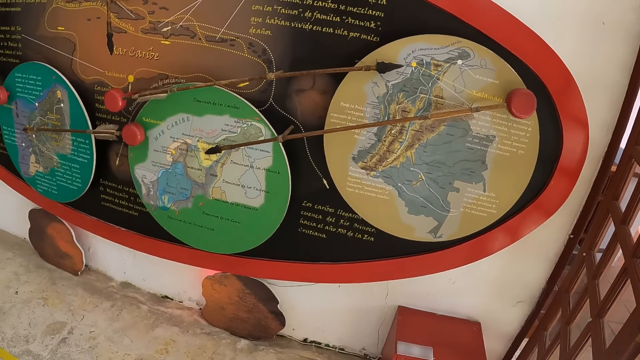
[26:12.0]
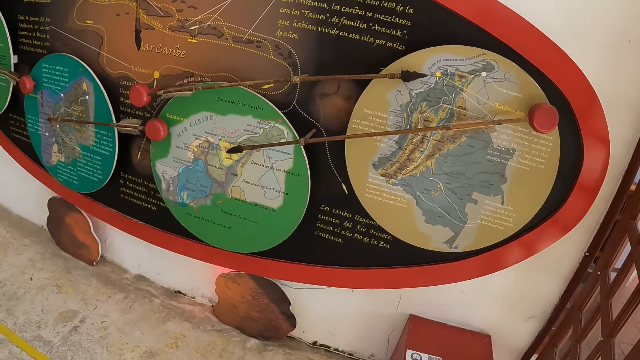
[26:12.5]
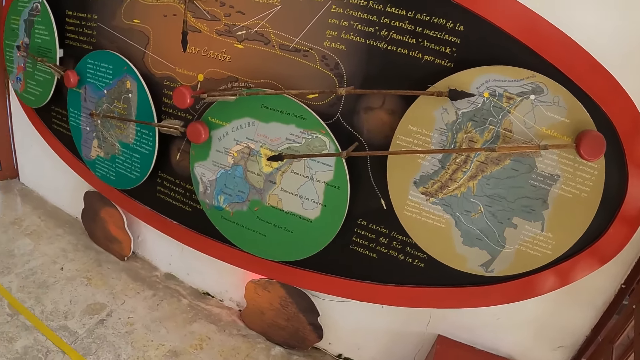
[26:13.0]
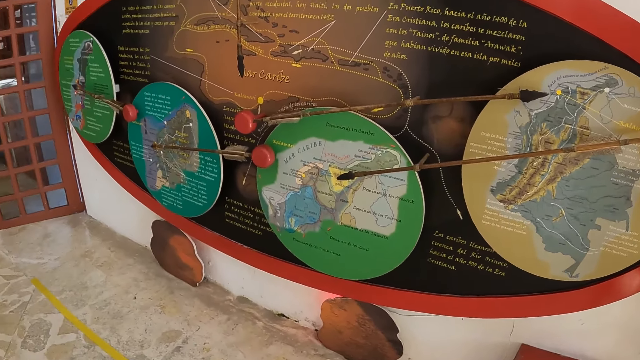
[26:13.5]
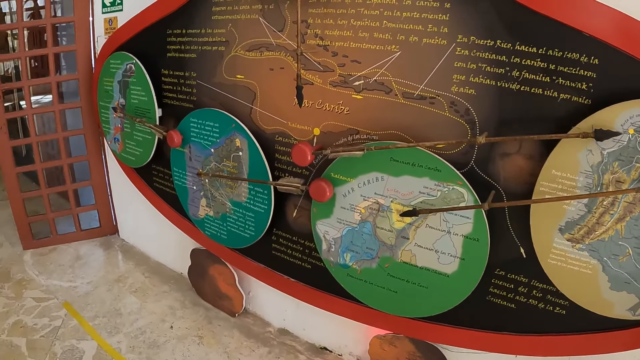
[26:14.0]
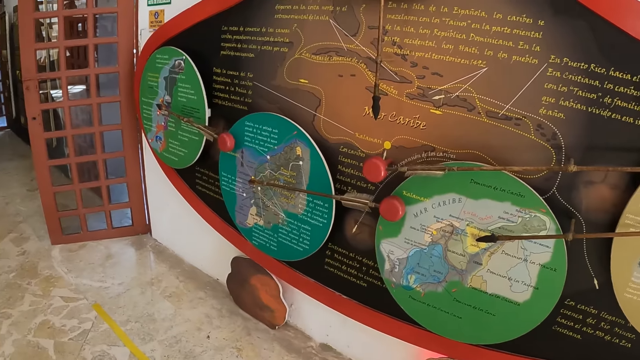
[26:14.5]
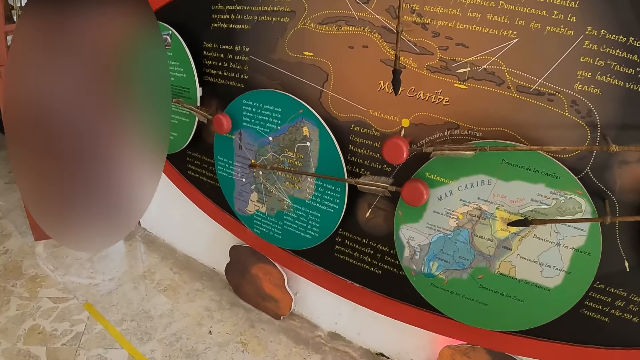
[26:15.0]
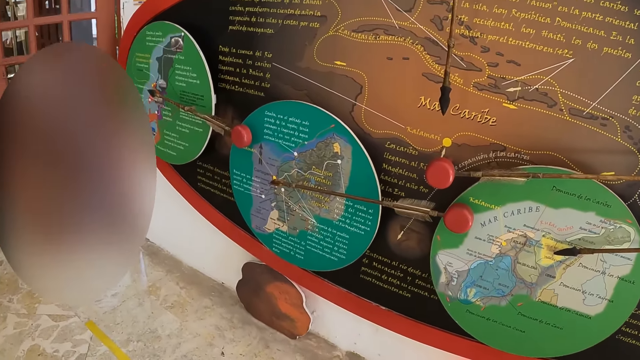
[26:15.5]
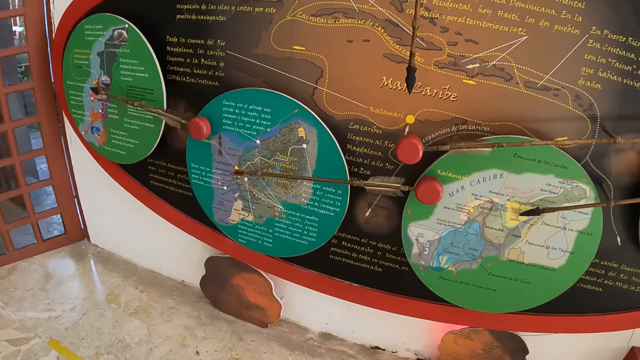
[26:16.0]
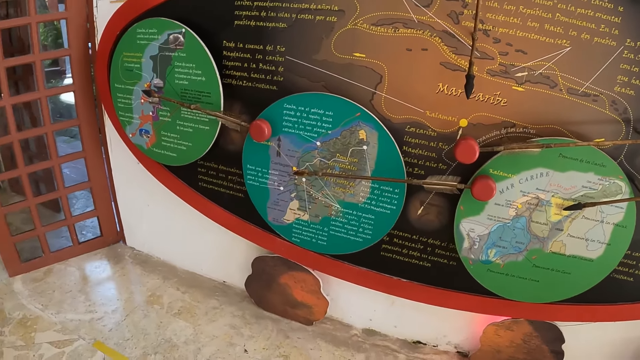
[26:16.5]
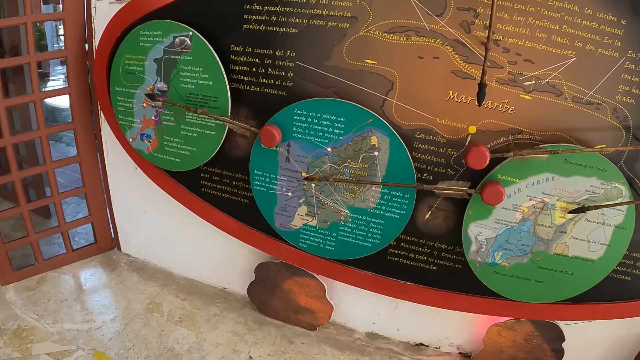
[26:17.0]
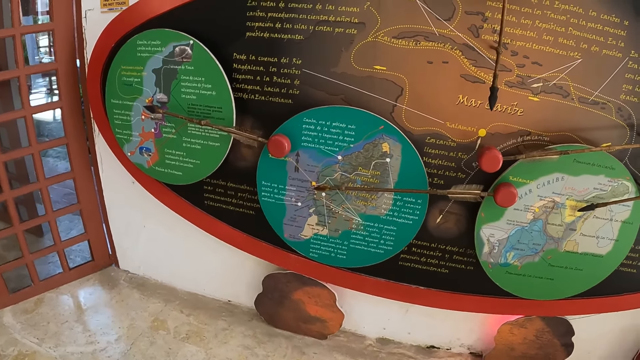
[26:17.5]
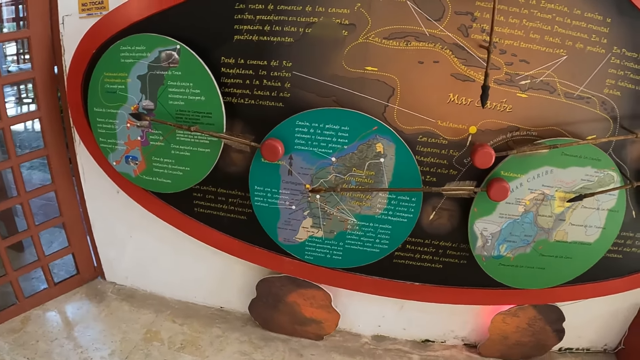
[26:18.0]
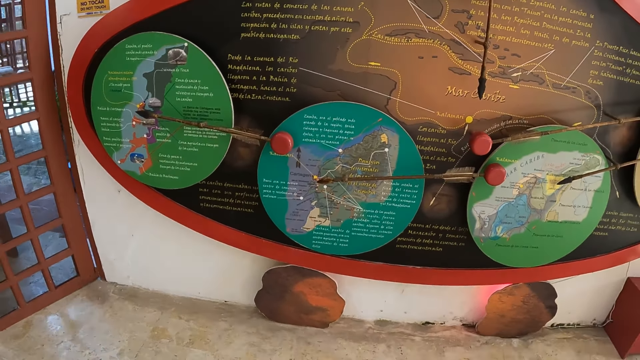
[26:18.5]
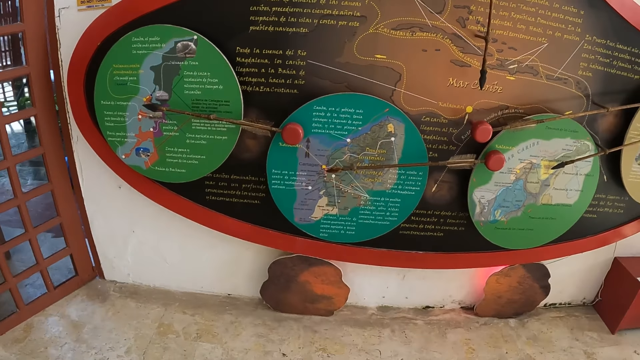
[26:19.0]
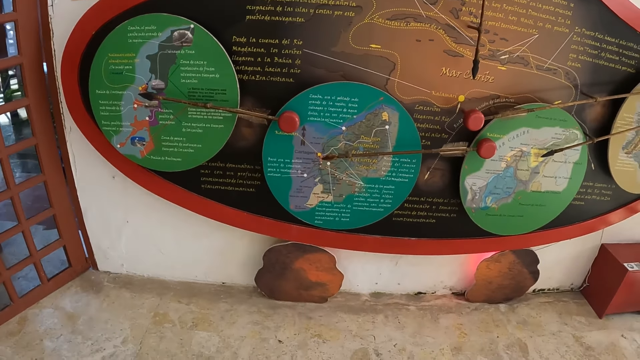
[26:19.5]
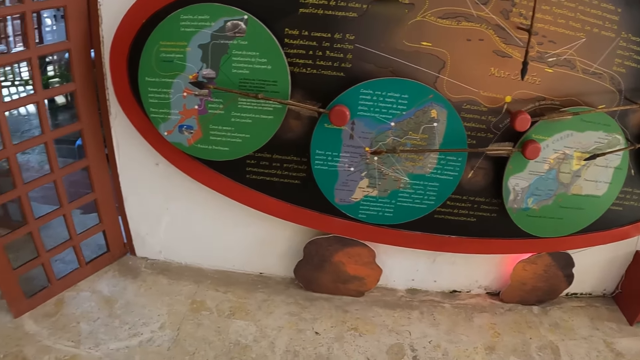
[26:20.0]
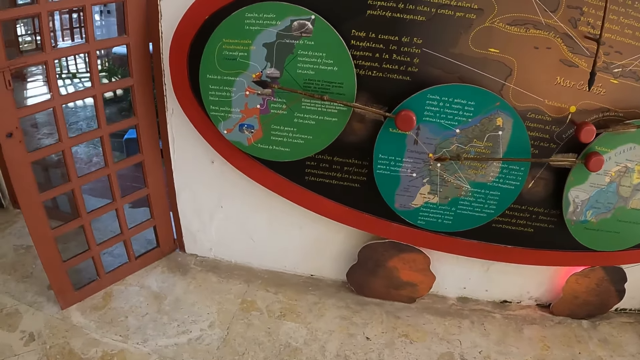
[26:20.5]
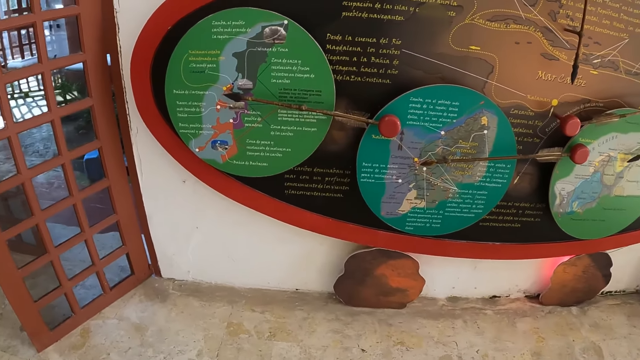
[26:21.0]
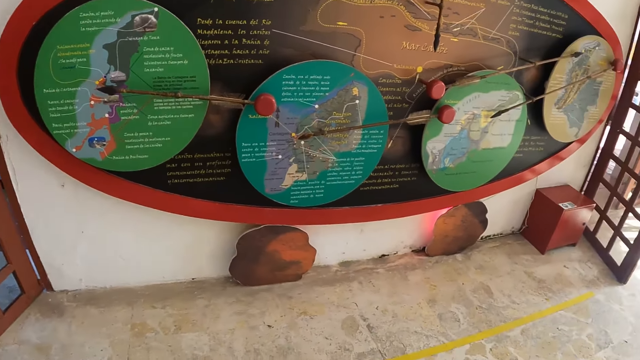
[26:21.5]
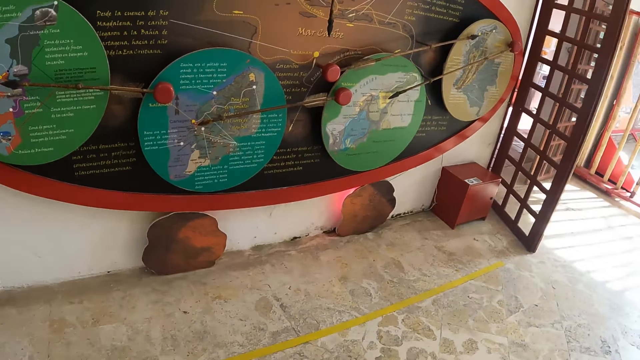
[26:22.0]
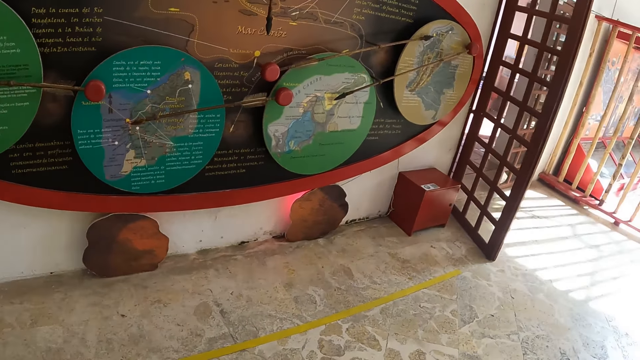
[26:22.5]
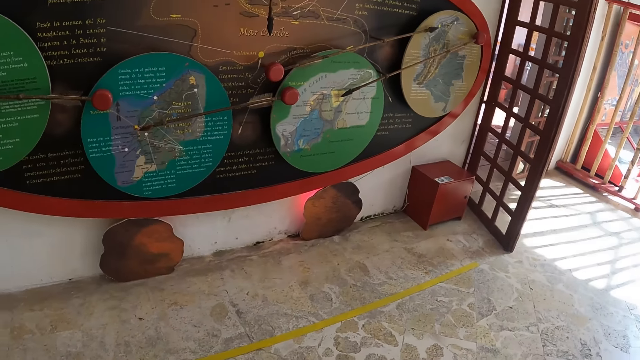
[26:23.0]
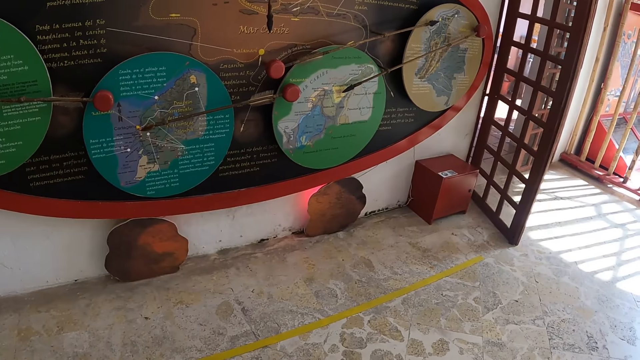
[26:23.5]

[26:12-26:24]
The camera wearer walks around the building.

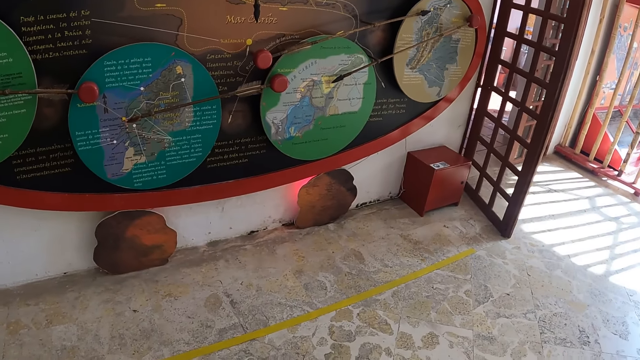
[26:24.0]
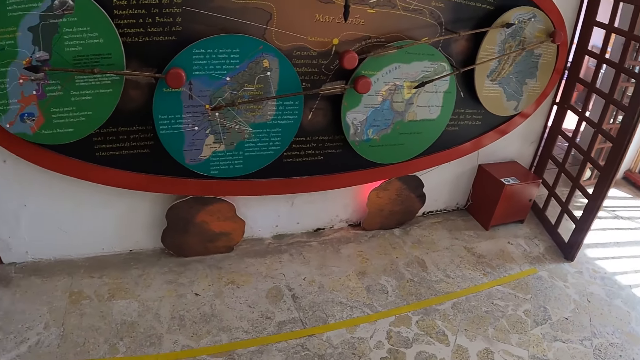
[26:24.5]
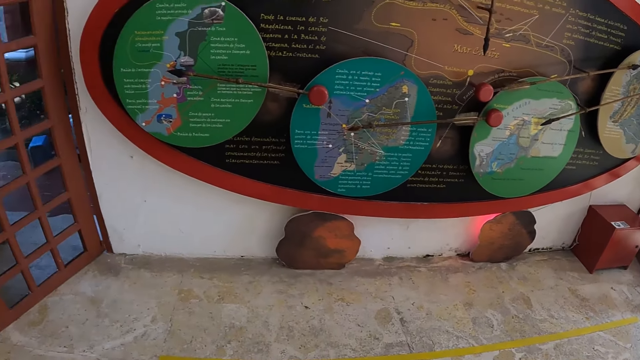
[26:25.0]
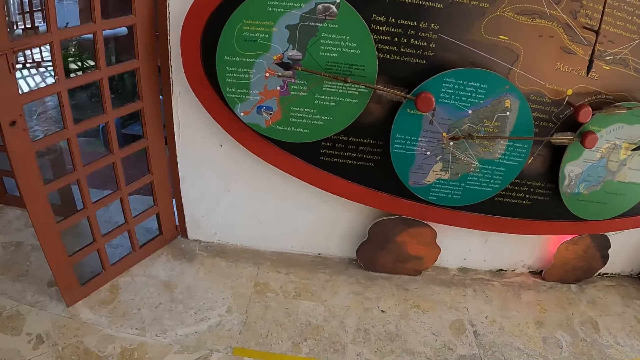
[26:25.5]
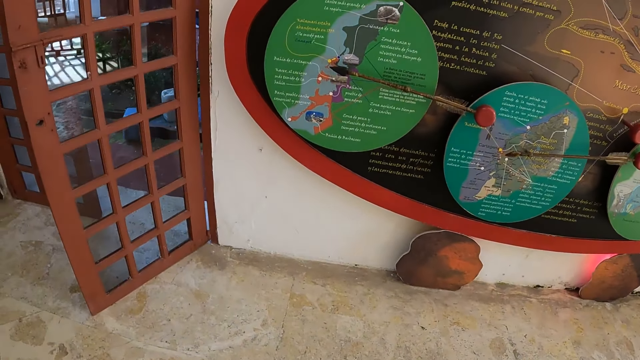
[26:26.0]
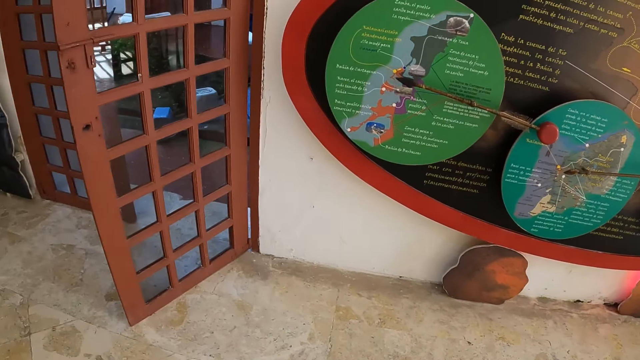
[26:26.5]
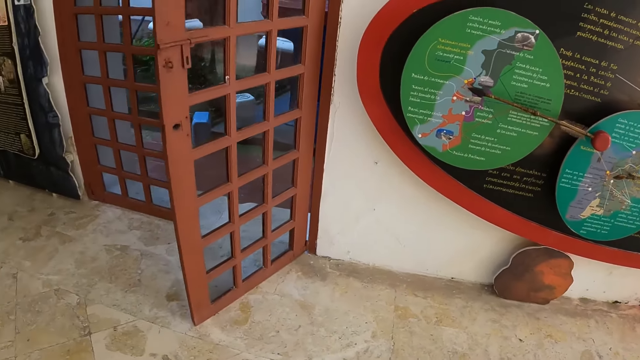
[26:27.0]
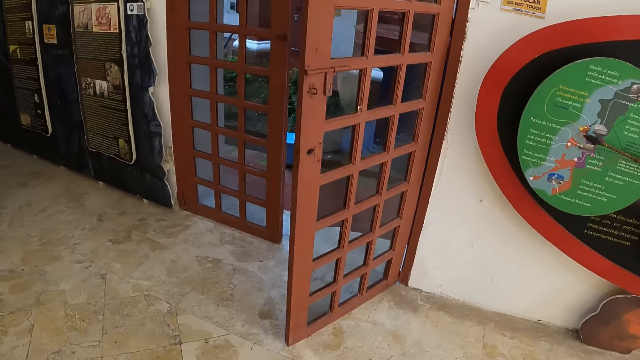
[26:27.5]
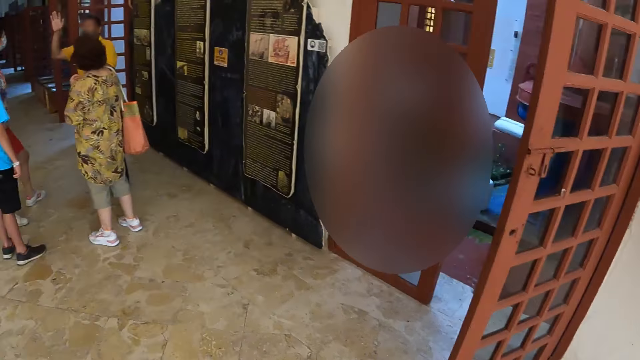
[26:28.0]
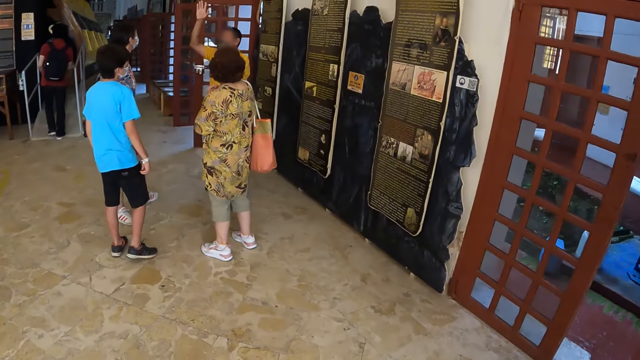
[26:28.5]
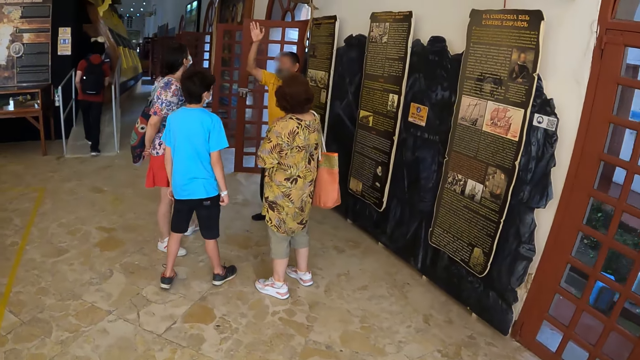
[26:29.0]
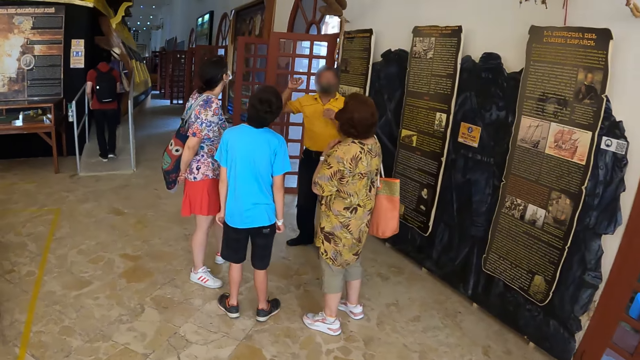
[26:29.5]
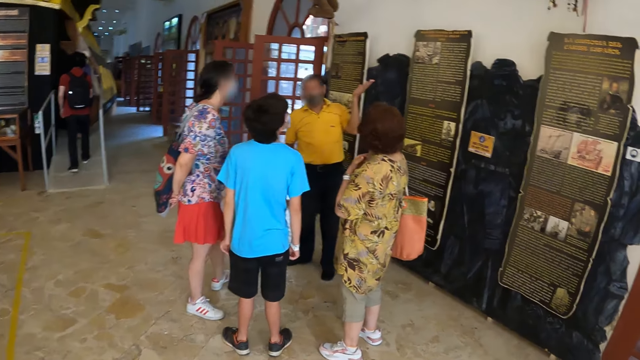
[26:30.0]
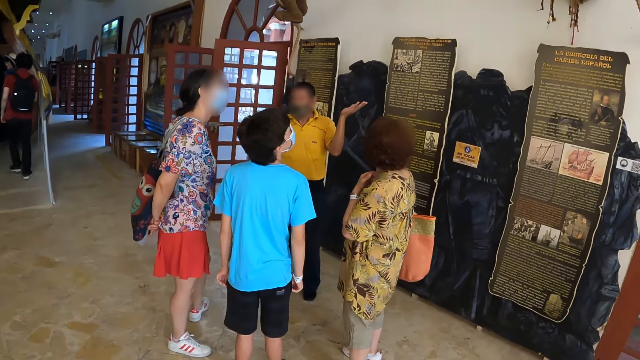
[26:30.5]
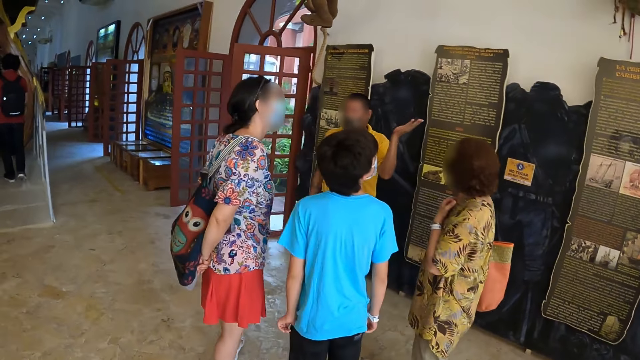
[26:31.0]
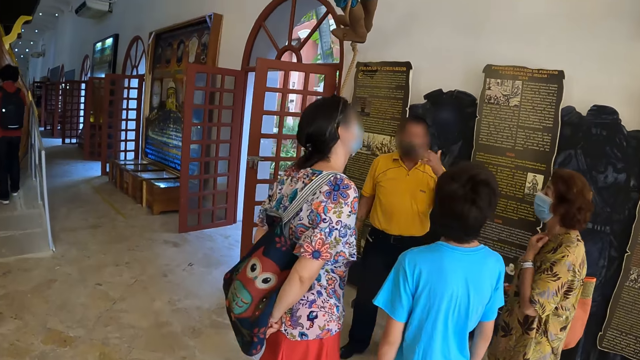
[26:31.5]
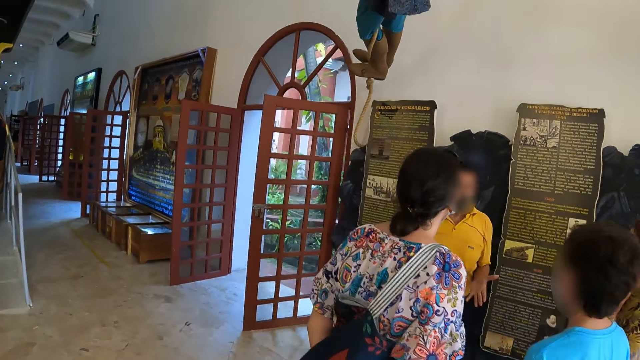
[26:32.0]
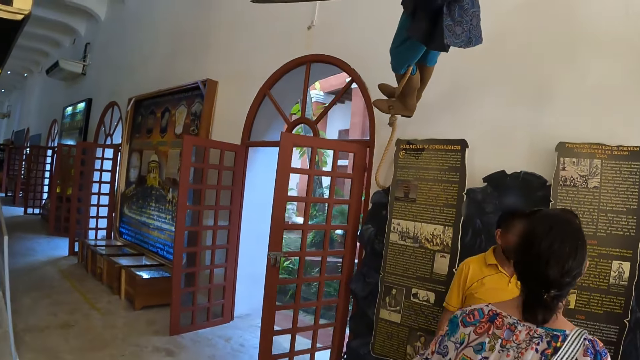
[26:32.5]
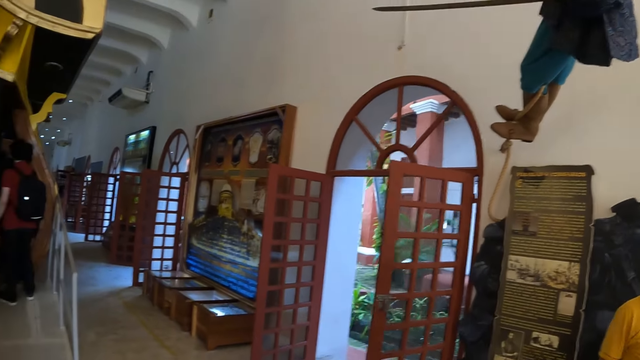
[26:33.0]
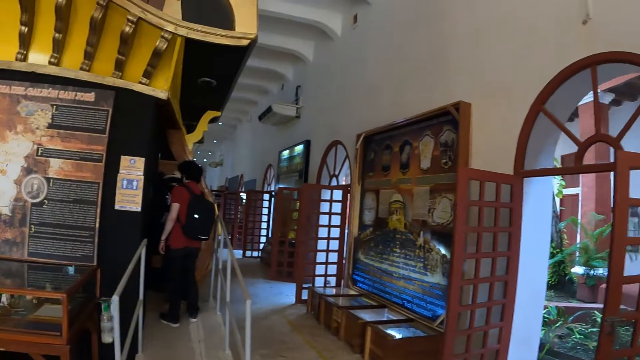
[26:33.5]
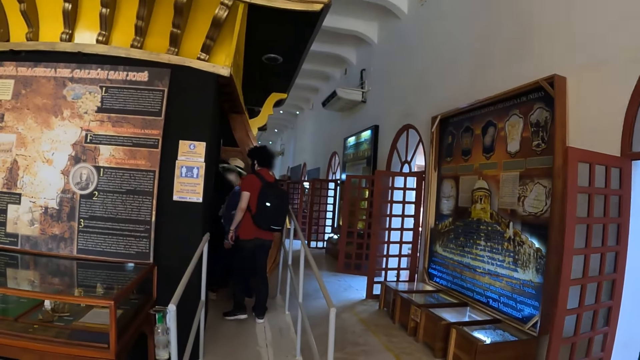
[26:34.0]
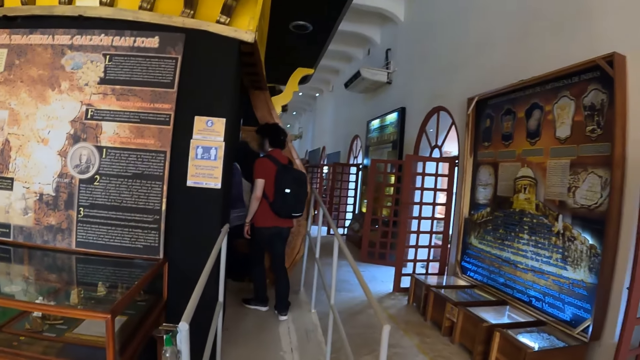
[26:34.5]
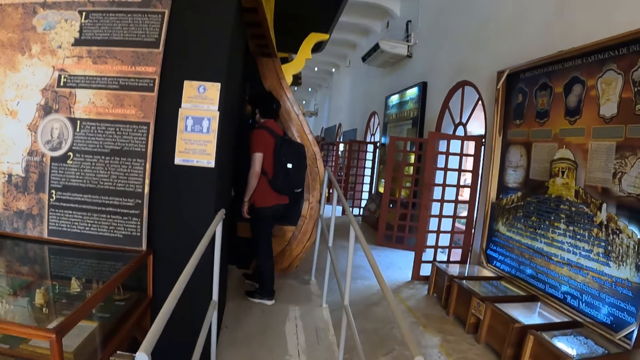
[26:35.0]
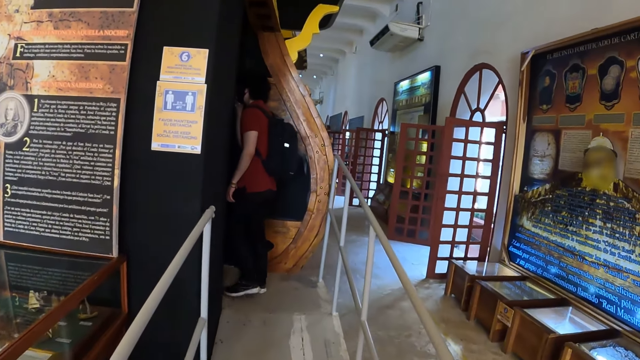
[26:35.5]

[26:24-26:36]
The camera wearer walks around the room.
